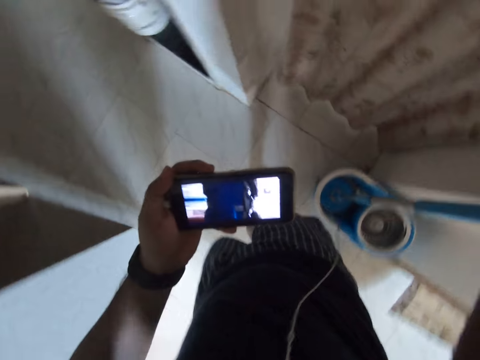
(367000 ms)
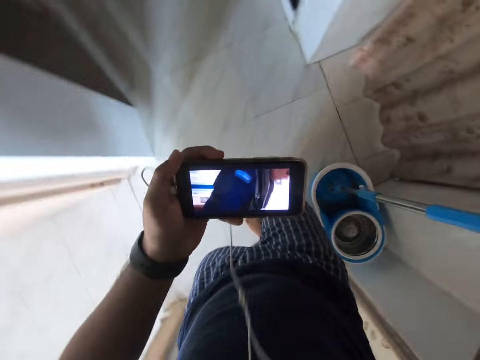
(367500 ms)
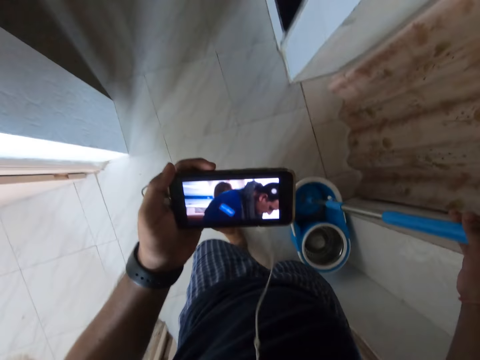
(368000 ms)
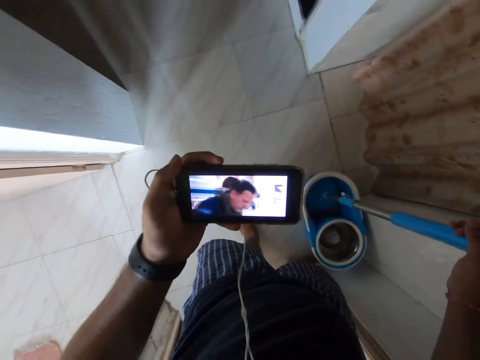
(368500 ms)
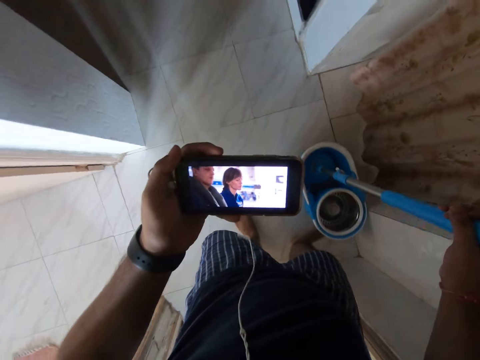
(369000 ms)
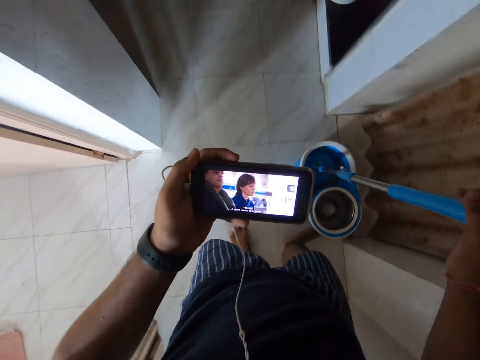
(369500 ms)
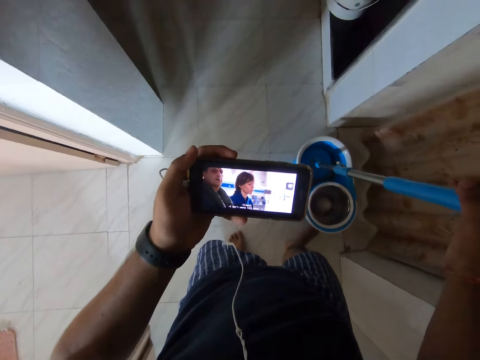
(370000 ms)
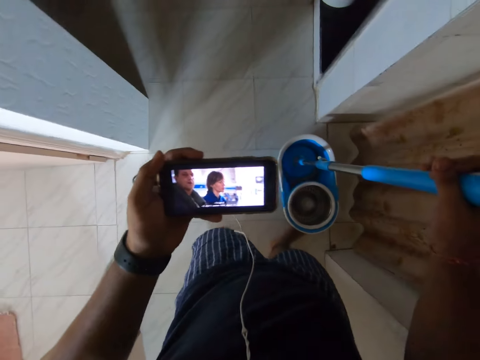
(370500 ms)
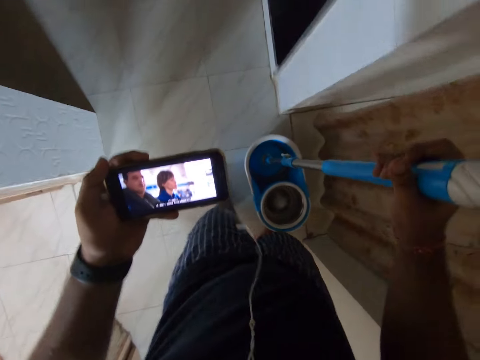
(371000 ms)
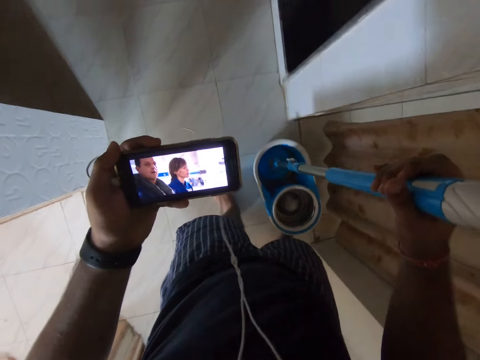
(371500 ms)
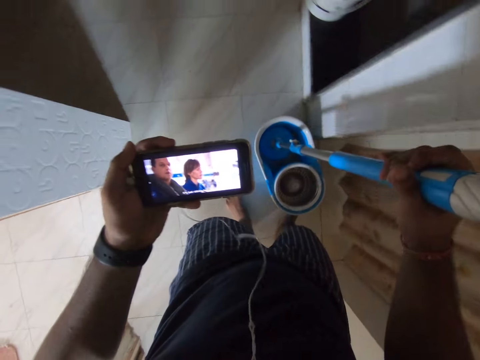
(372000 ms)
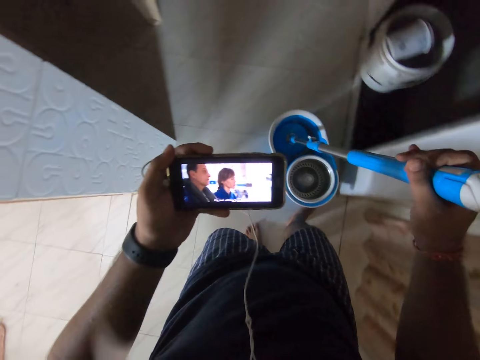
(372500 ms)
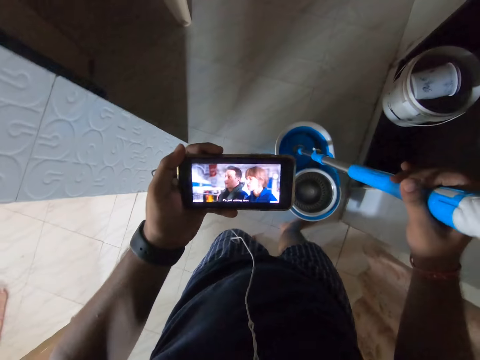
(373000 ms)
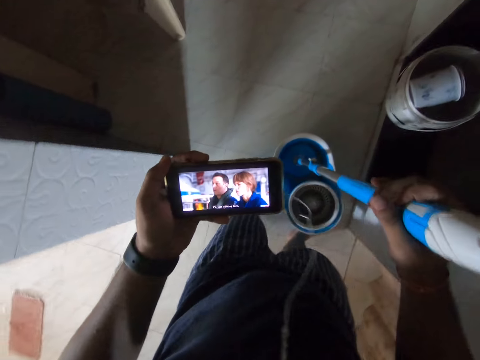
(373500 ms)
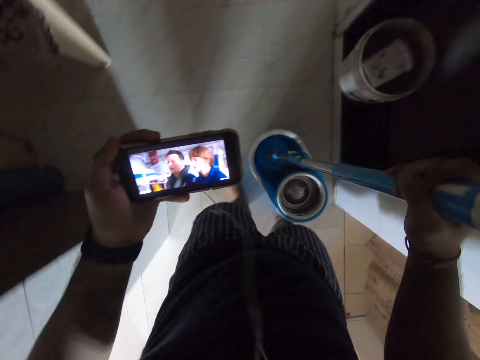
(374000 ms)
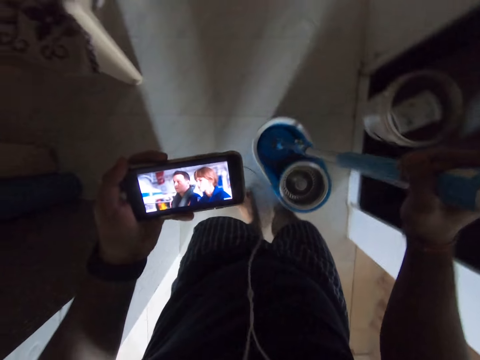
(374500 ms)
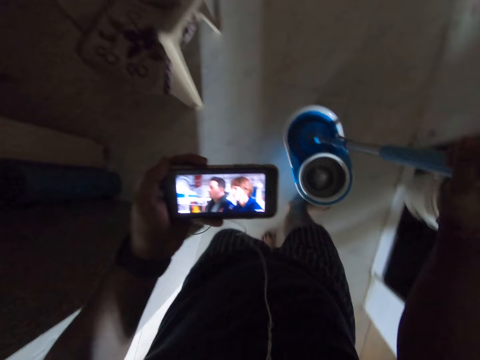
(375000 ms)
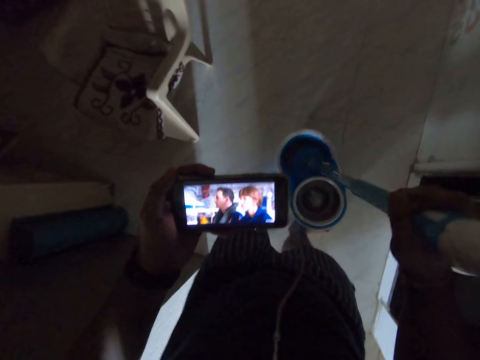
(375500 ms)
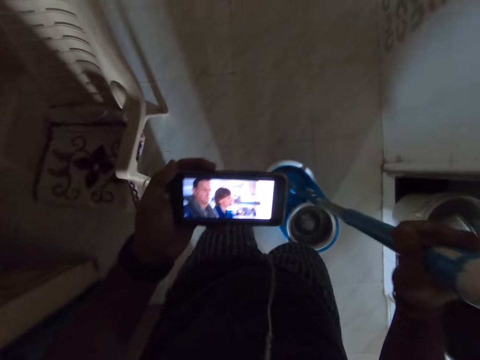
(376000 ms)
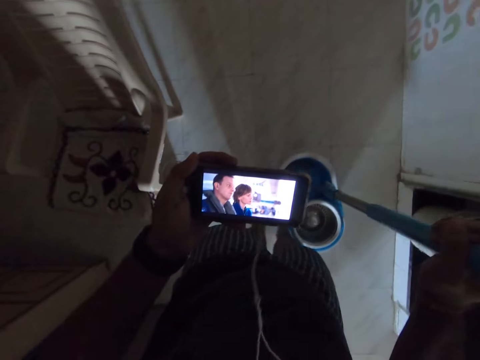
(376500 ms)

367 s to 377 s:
The camera wearer looks at the phone. He moves the mop bucket with his feet.

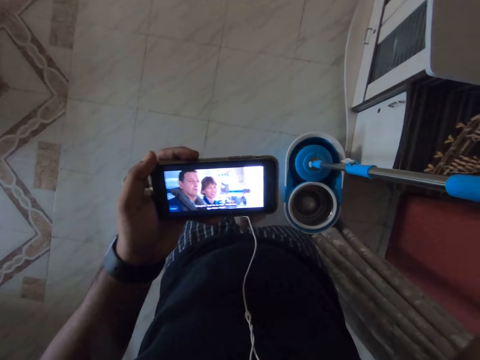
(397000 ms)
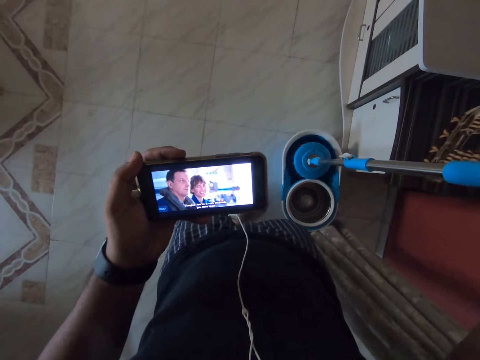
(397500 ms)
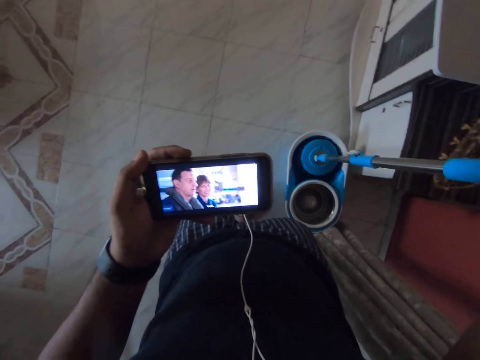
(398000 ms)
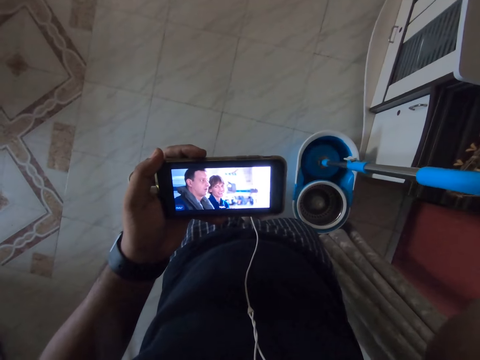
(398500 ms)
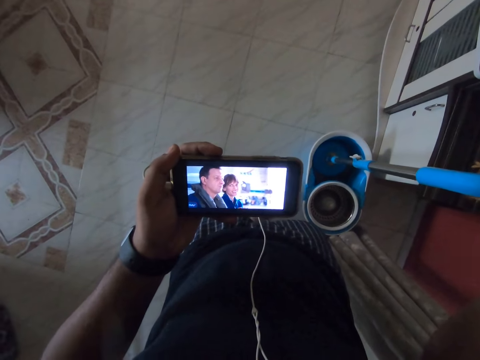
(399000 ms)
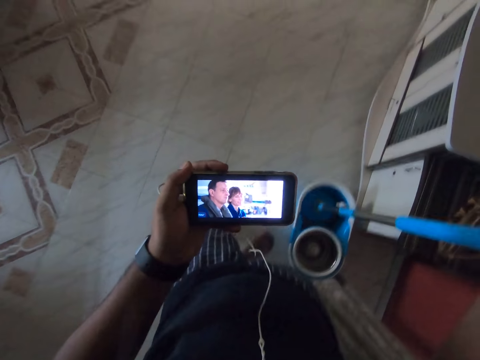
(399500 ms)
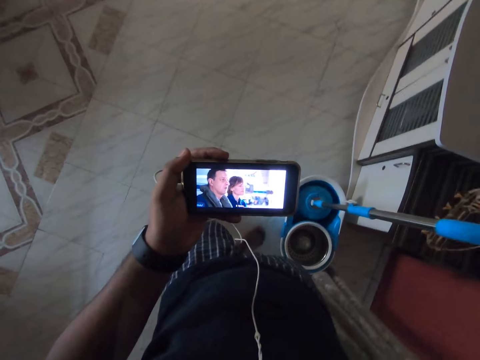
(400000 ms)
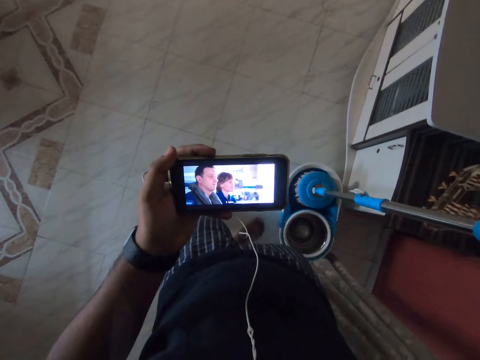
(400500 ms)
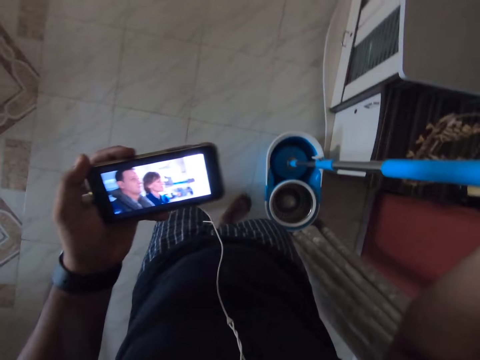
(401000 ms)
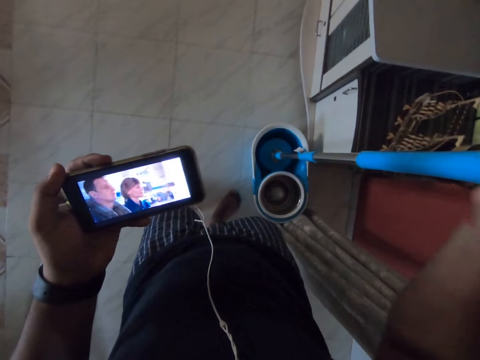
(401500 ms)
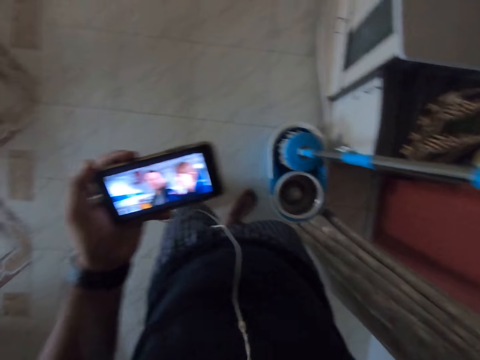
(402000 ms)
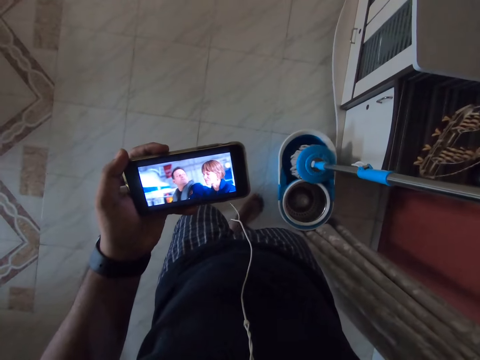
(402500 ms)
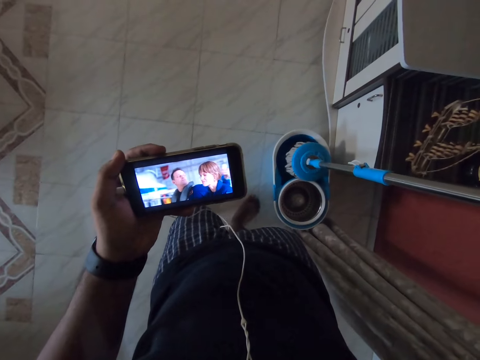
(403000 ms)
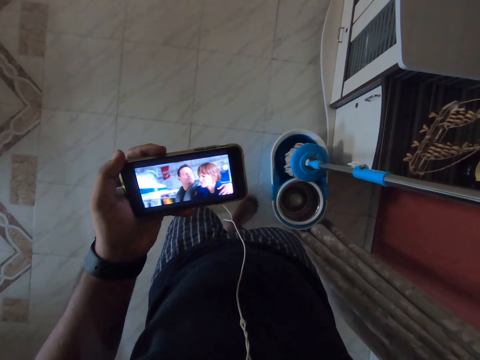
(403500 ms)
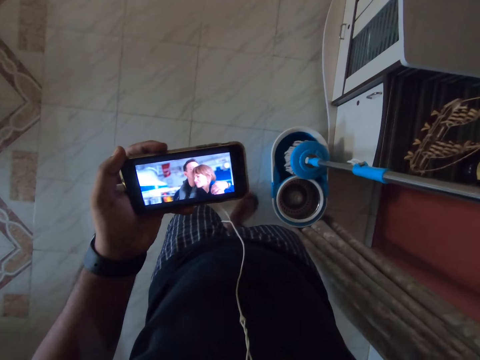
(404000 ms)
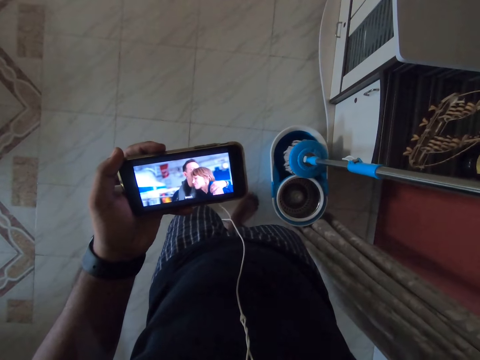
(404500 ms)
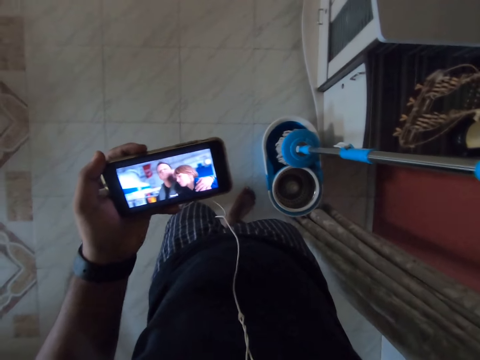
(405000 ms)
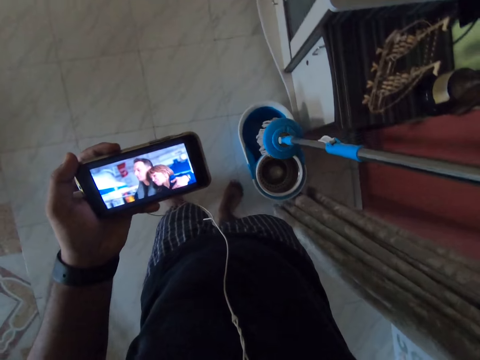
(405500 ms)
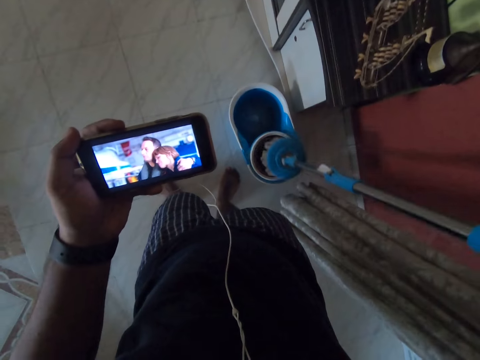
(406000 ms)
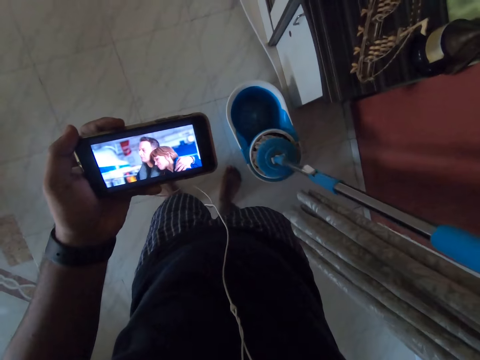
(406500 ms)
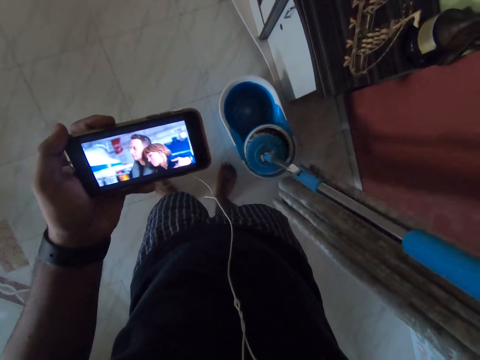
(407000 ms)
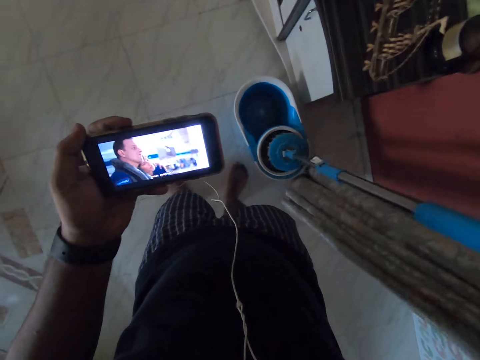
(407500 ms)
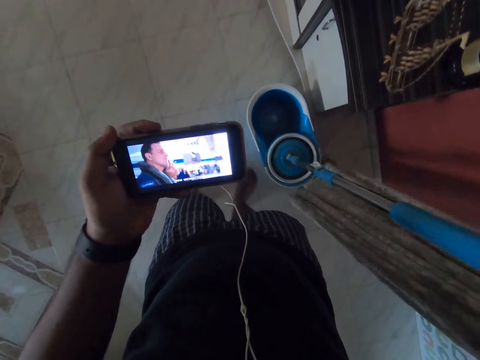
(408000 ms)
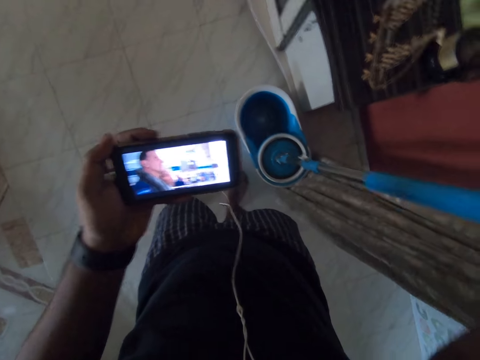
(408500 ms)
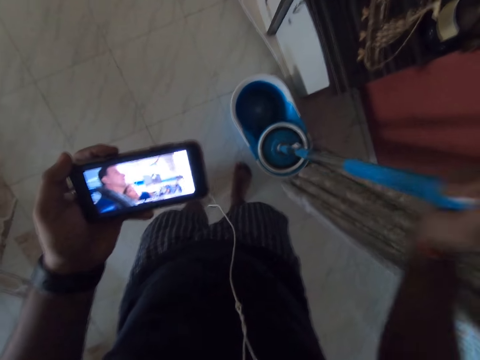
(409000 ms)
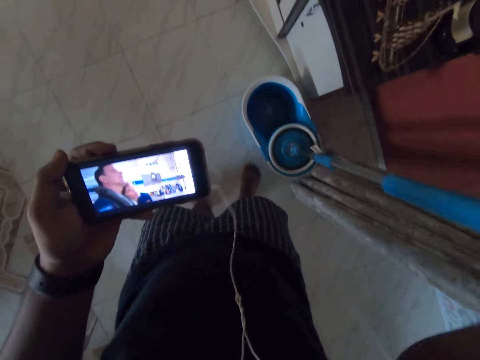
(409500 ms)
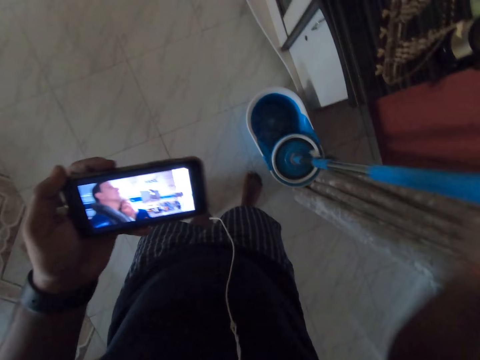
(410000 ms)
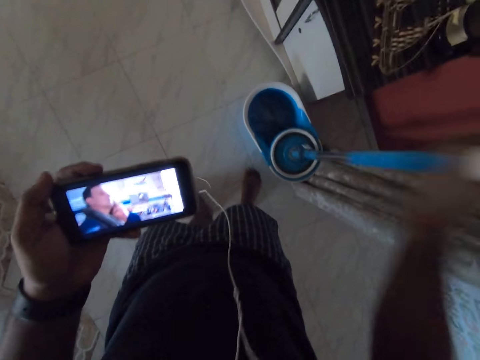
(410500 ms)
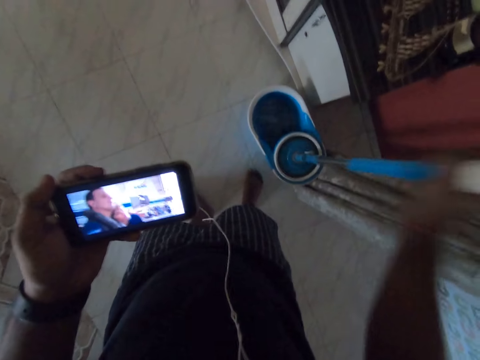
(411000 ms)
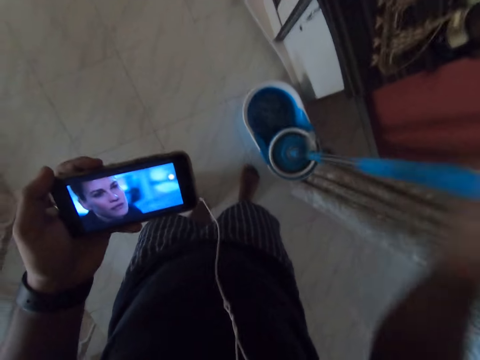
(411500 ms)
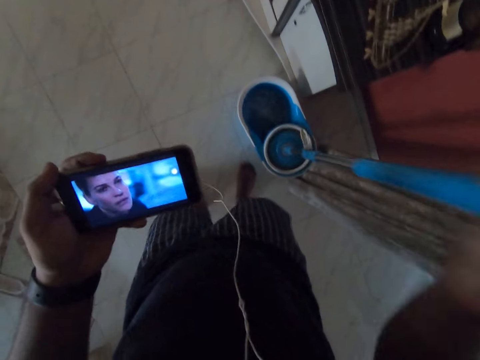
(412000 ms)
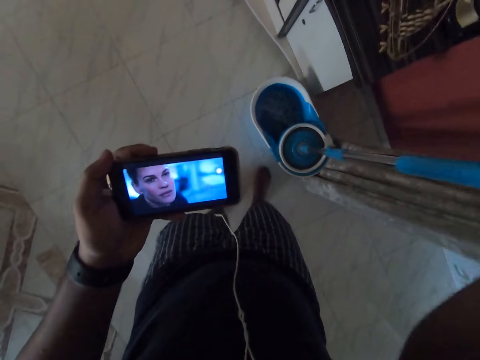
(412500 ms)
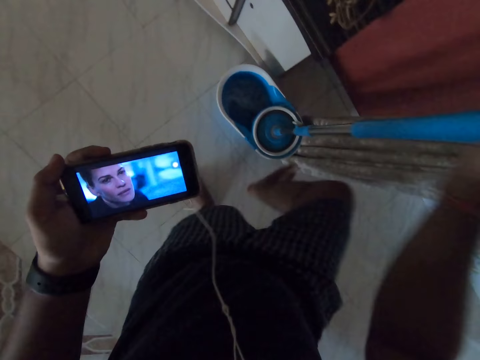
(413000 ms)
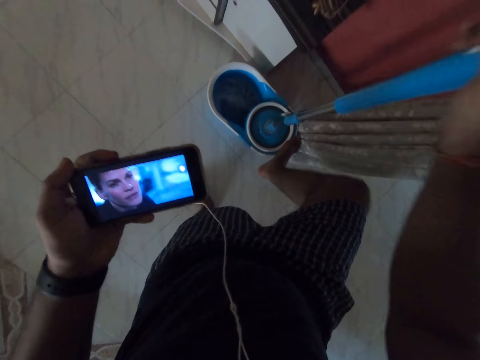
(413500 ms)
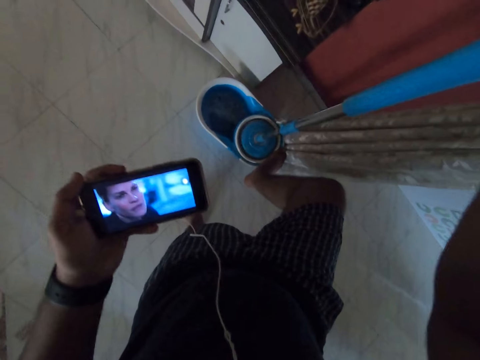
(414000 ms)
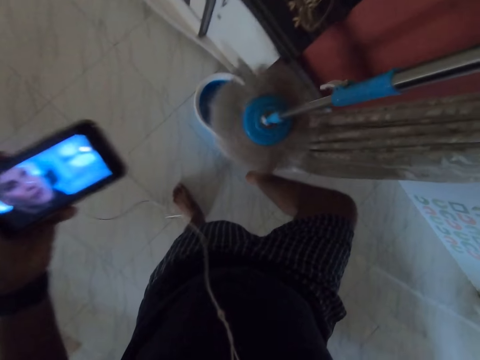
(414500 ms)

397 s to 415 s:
The camera wearer dips the mop or mopper in the mop bucket. He moves the mopper in the bucket. He lifts the mop from the mop bucket. He dips the mop in the mop bucket. He squeezes the mop in the mop bucket. He holds the mop bucket with his feet.
